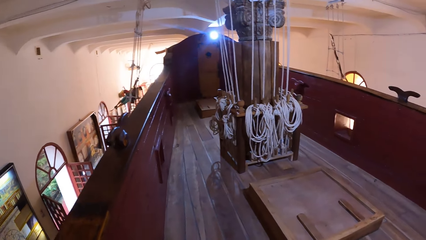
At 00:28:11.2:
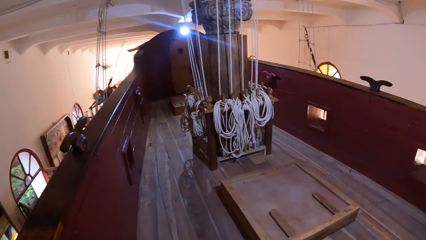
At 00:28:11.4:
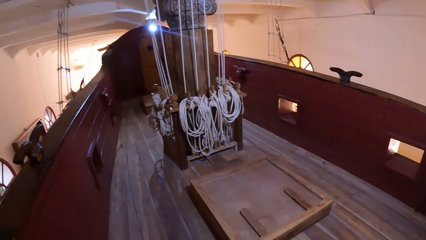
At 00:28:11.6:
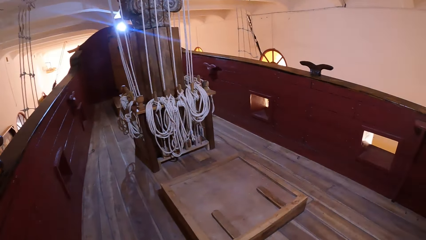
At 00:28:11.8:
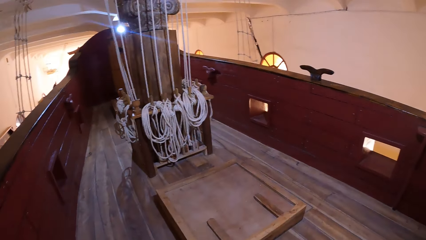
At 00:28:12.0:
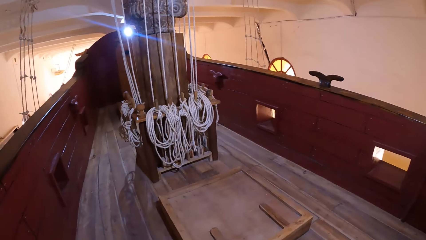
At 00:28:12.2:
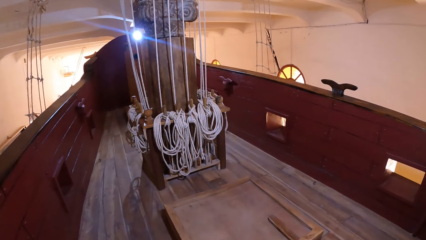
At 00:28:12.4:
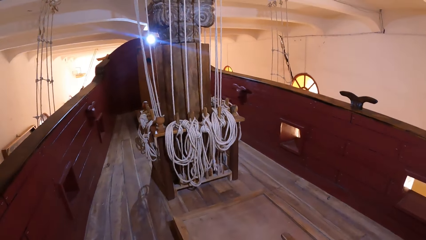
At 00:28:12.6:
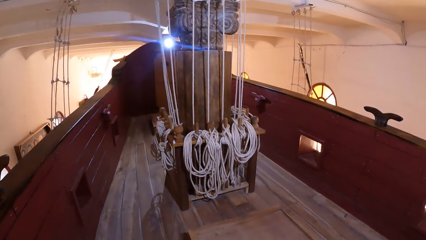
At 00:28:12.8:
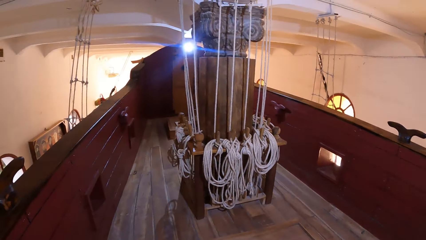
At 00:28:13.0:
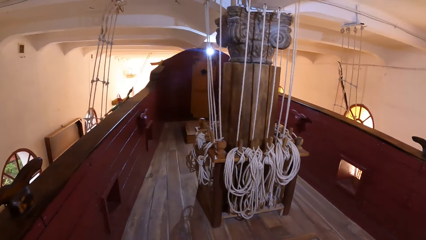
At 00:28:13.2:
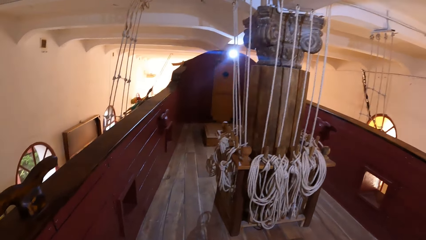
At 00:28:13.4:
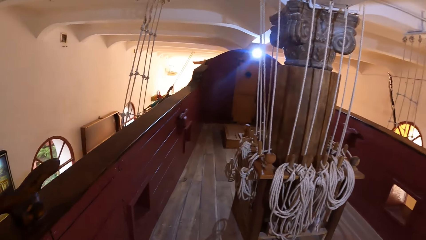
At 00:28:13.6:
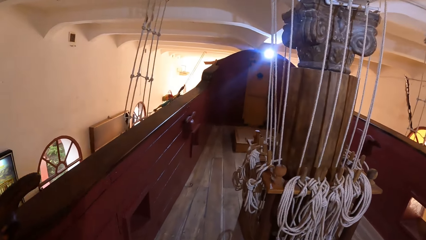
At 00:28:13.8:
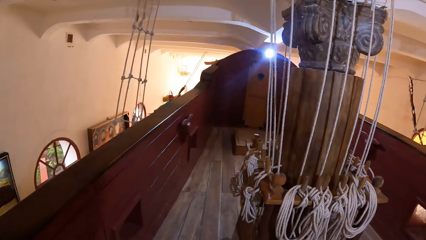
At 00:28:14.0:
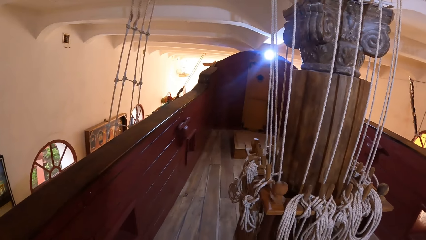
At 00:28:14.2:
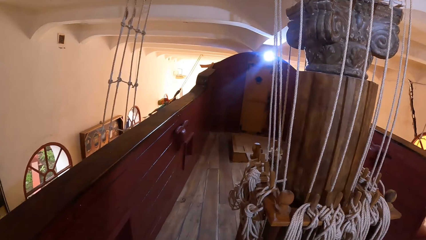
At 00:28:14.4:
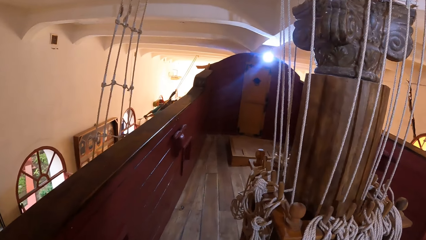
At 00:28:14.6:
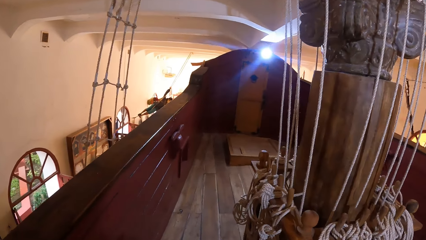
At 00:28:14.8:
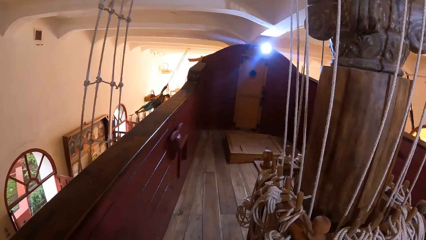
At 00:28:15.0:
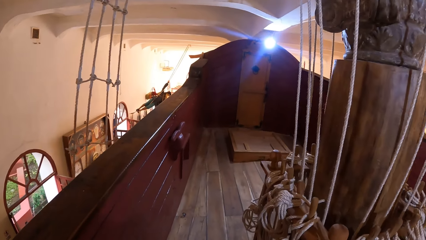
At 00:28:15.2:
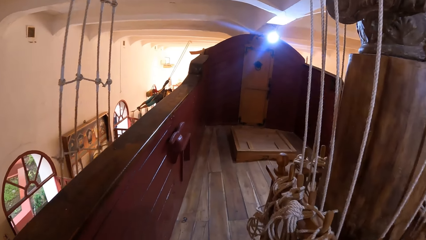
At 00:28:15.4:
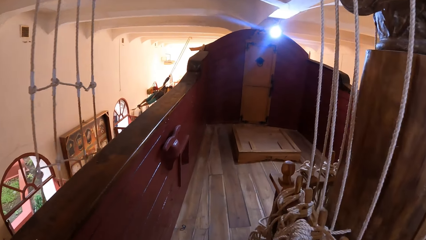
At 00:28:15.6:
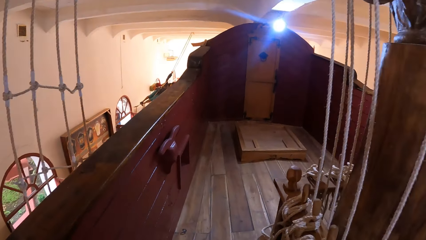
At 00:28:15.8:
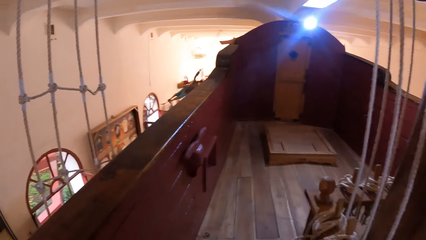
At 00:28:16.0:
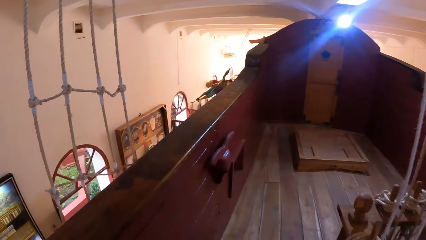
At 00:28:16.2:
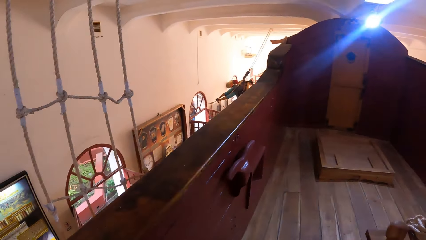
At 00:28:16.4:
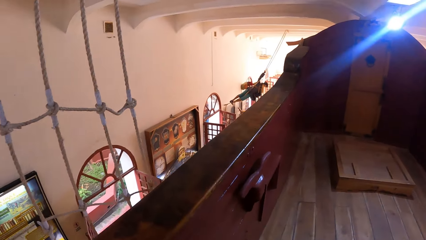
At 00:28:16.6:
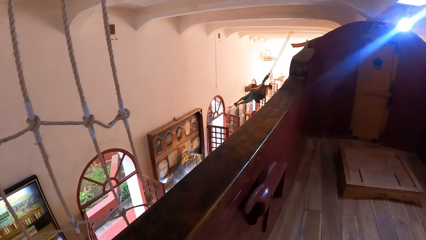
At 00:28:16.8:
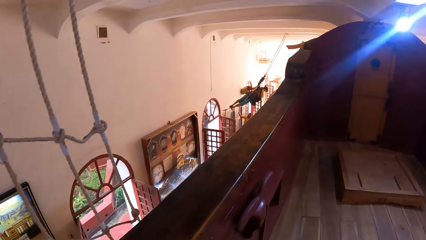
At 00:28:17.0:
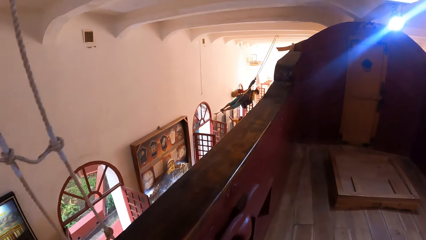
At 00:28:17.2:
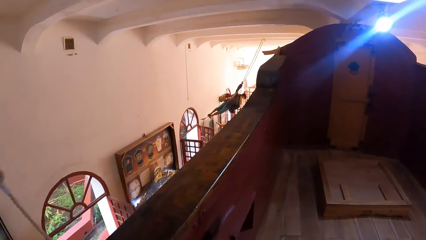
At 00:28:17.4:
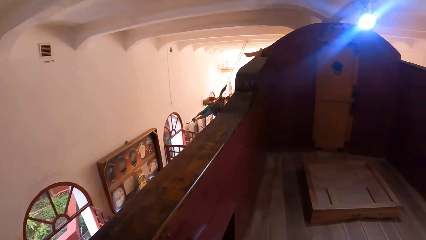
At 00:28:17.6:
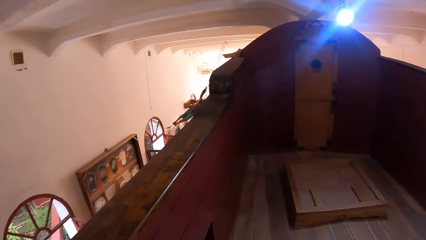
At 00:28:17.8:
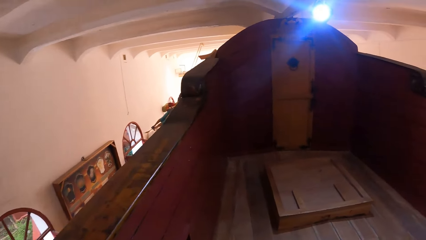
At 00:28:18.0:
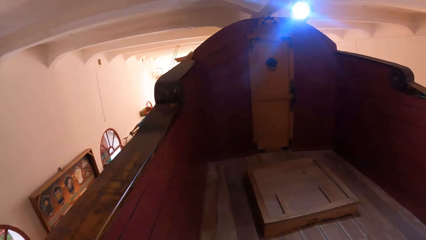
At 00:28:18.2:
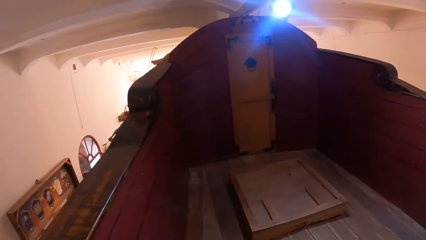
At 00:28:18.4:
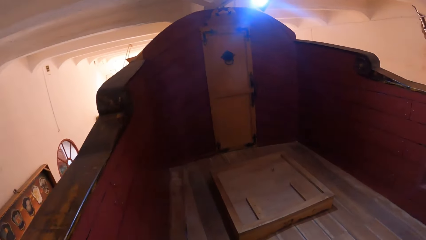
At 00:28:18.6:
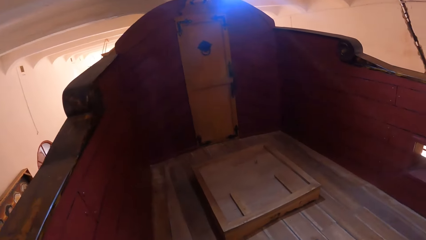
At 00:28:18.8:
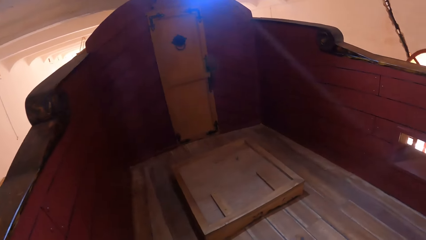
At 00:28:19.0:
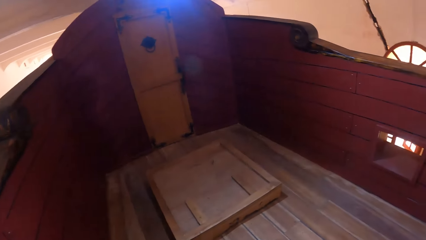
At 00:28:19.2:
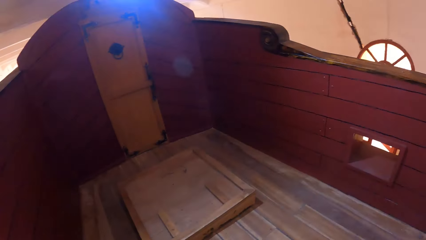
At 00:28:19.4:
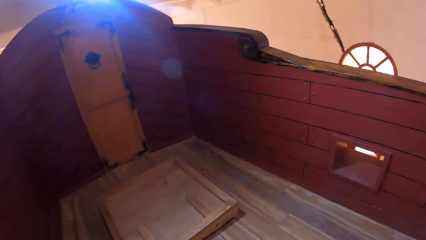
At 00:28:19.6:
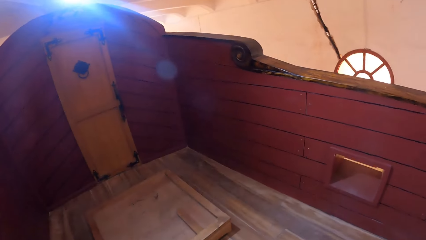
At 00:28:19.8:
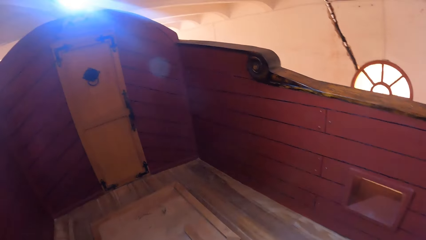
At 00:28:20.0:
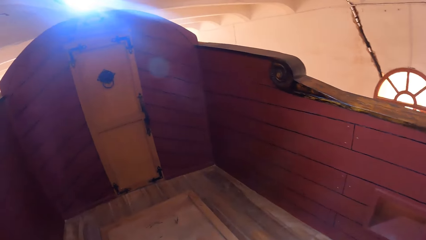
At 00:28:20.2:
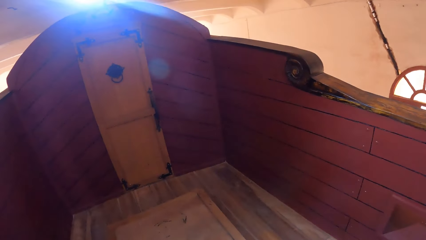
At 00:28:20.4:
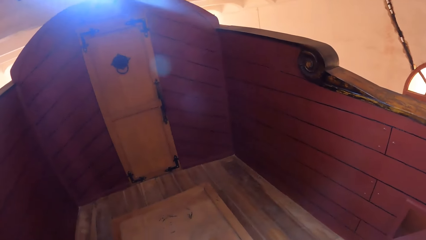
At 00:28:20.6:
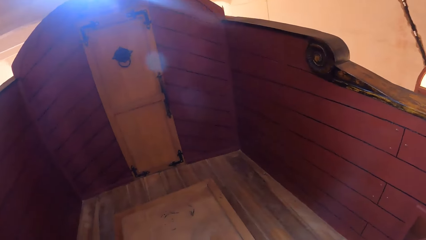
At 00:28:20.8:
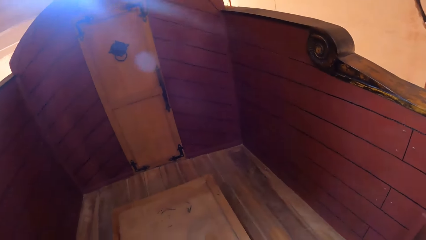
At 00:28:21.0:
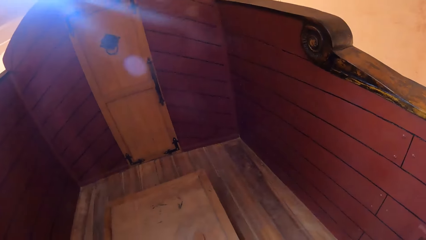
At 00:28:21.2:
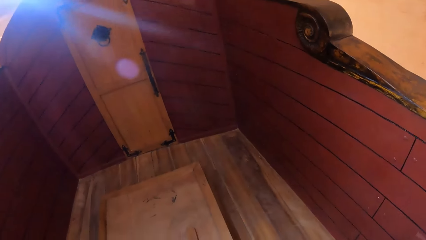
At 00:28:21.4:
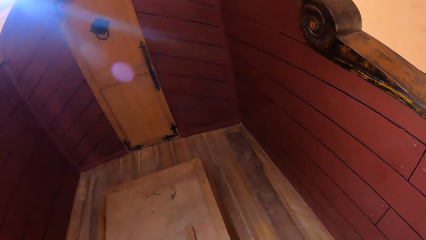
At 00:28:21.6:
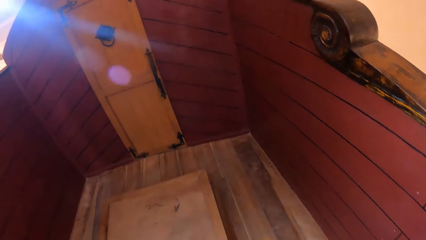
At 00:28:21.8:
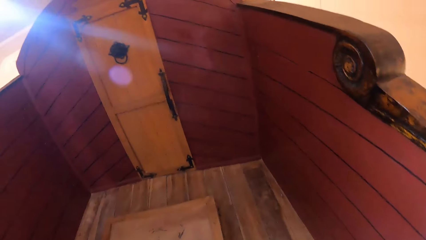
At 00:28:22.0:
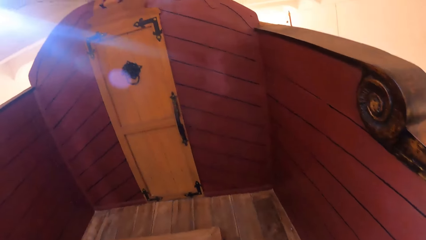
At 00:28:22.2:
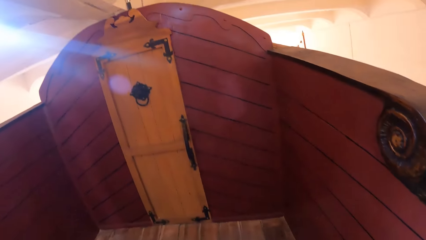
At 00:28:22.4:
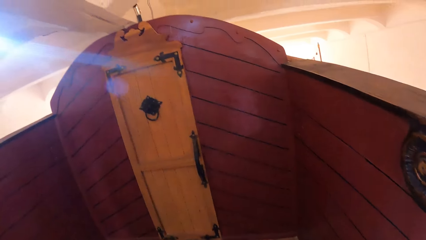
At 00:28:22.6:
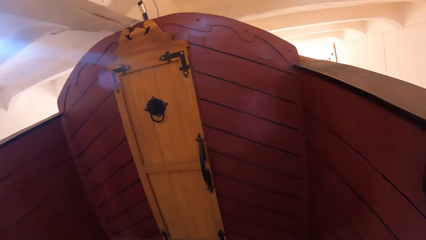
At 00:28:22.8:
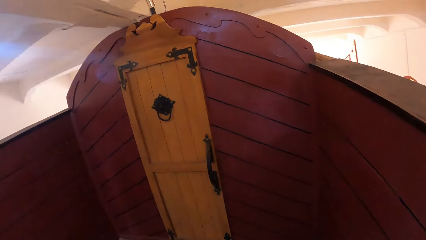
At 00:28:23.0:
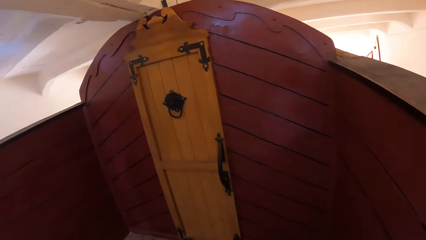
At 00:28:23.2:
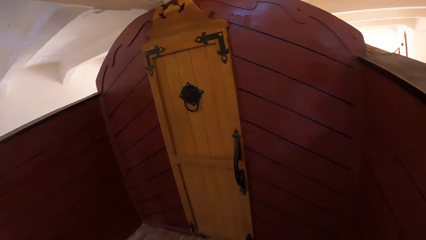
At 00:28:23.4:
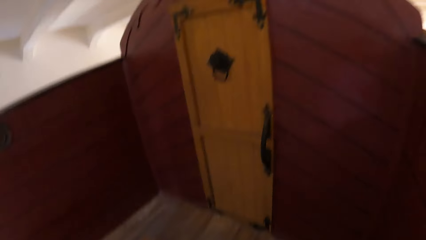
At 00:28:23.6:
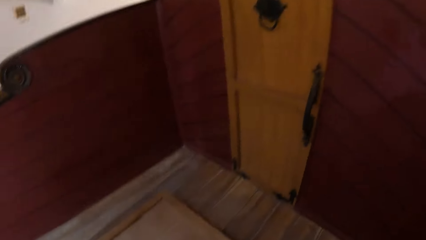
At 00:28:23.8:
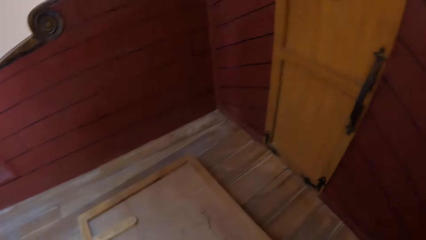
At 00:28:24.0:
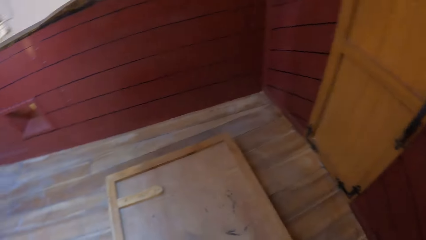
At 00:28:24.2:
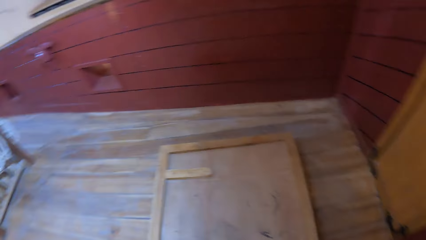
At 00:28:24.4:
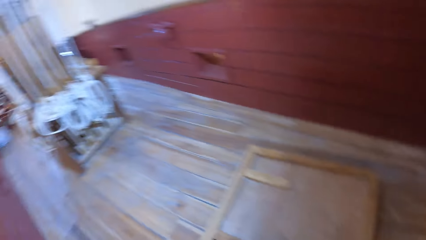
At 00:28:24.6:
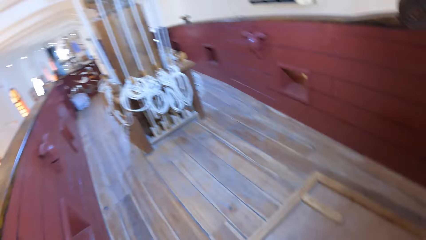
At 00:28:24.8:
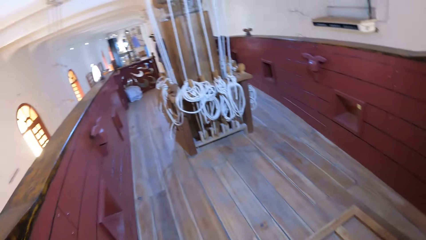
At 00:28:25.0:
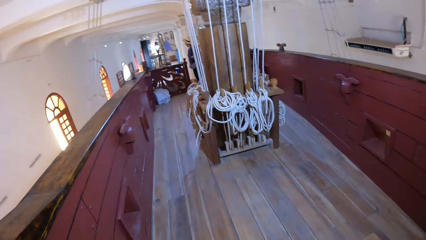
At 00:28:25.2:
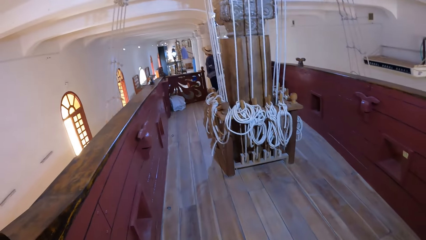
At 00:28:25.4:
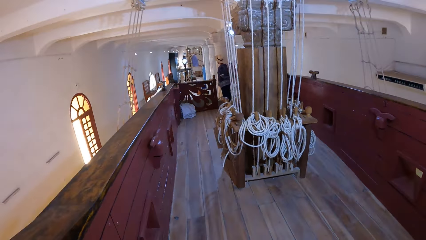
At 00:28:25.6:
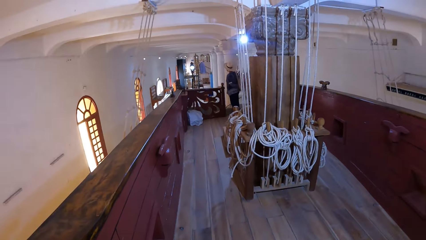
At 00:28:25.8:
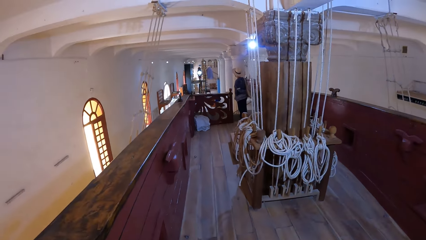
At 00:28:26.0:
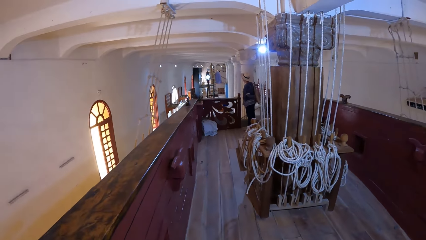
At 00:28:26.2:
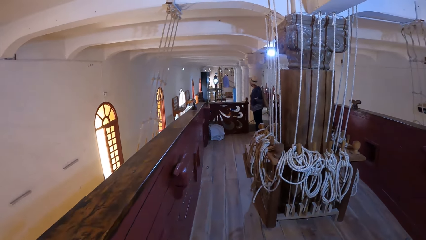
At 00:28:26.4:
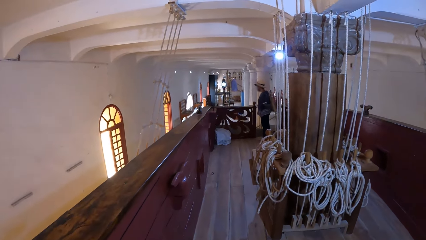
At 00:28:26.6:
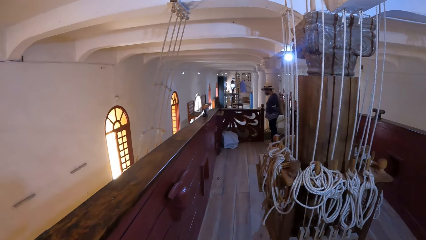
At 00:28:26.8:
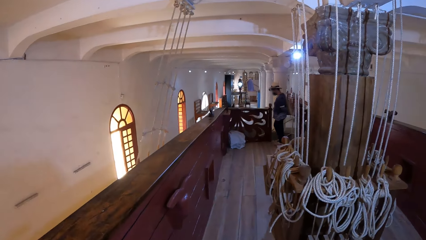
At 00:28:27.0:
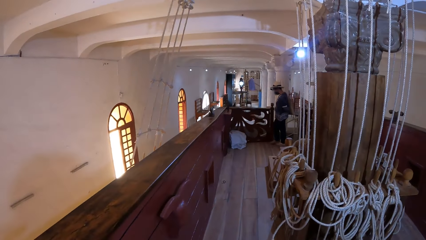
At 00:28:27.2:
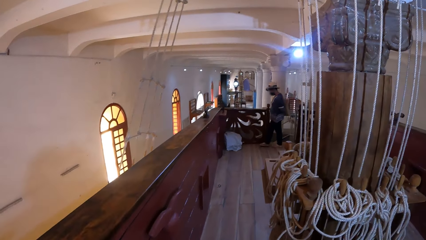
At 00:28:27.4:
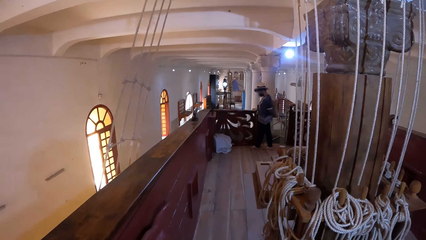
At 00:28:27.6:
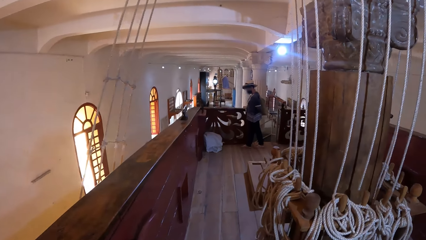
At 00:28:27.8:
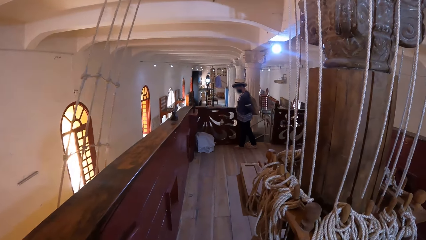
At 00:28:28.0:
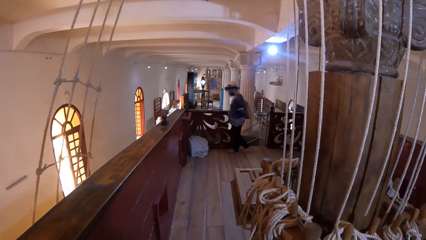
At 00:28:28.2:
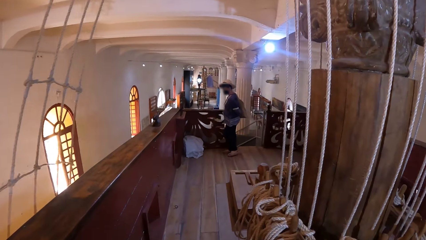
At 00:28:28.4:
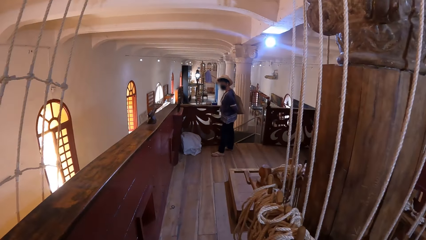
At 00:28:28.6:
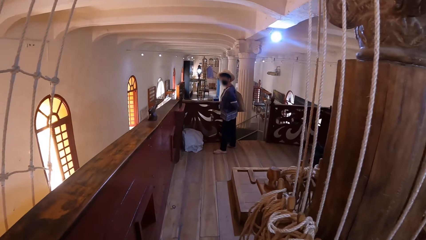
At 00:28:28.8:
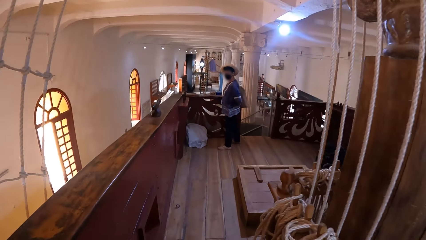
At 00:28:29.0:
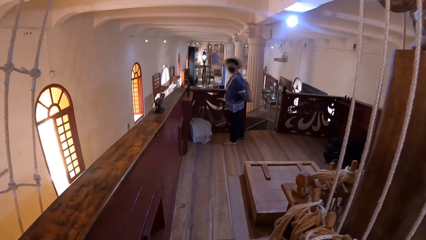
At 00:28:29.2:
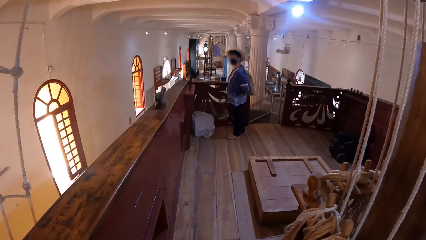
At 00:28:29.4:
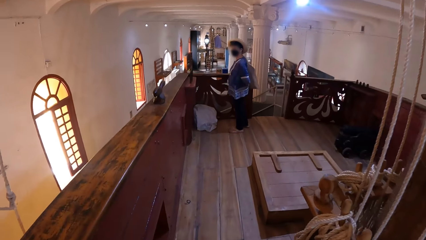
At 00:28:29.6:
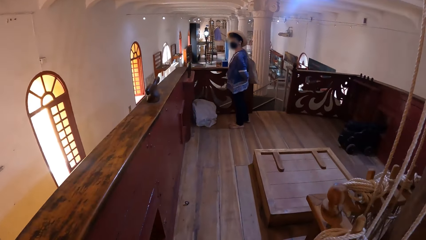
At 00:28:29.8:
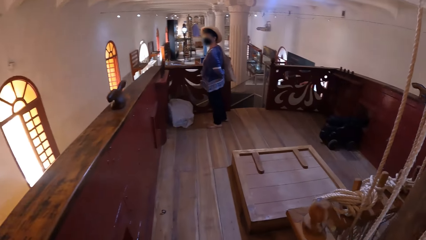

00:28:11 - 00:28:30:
The camera wearer walks in the museum. They turn in the room and walk in the room. A woman walks in the museum.
